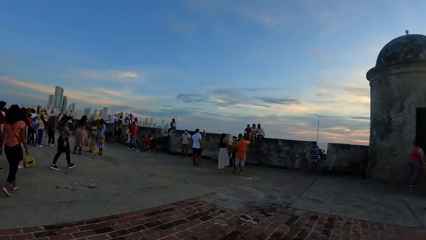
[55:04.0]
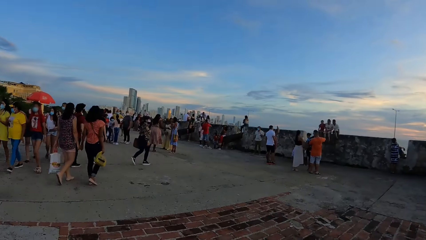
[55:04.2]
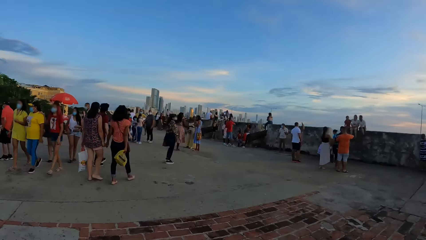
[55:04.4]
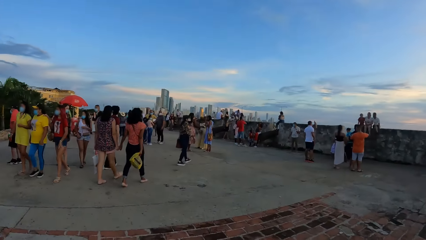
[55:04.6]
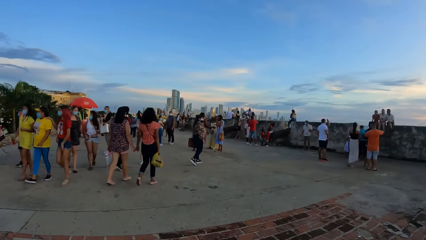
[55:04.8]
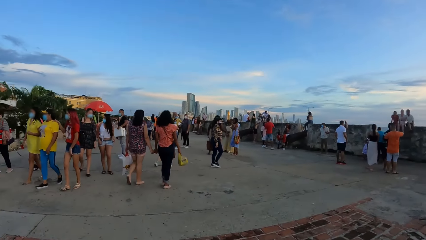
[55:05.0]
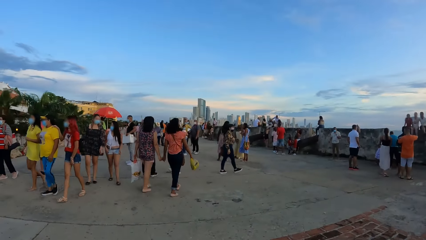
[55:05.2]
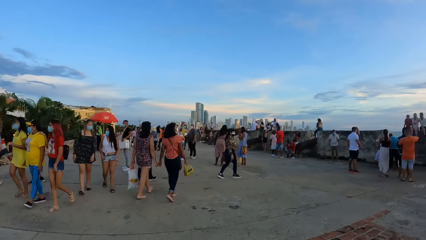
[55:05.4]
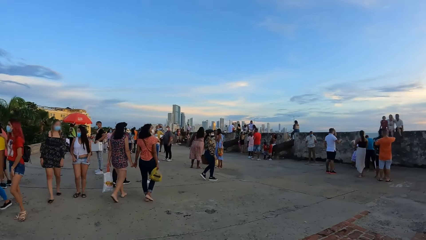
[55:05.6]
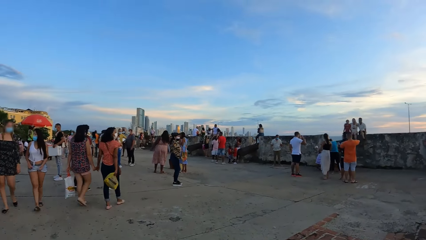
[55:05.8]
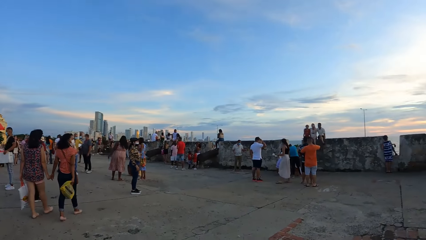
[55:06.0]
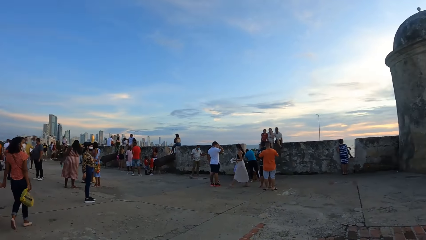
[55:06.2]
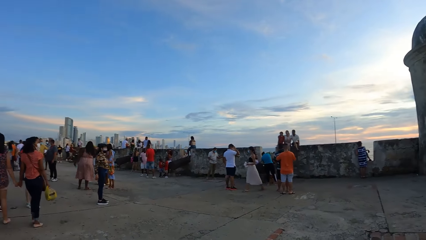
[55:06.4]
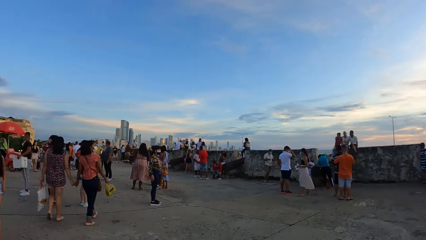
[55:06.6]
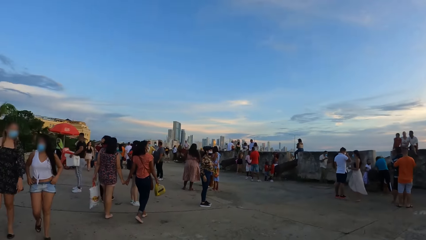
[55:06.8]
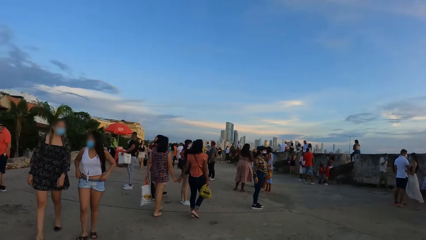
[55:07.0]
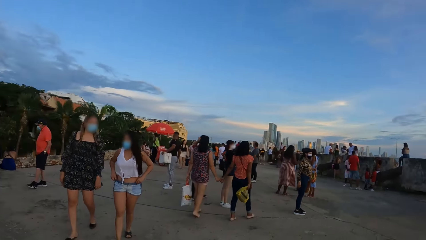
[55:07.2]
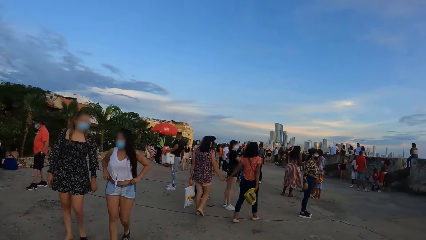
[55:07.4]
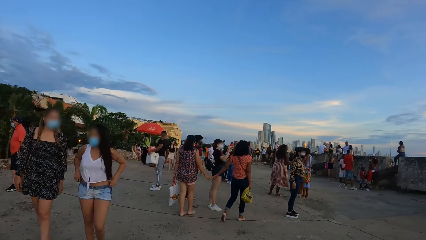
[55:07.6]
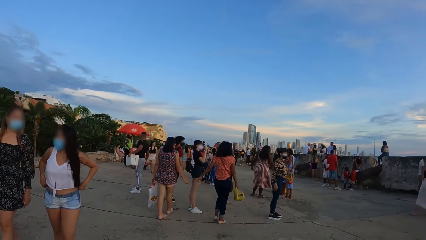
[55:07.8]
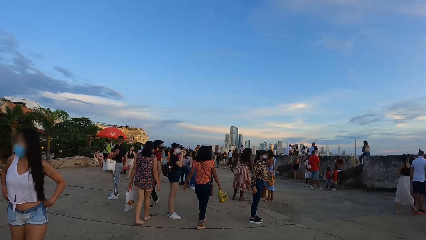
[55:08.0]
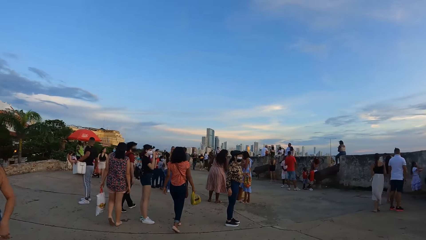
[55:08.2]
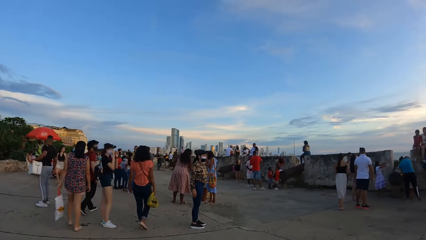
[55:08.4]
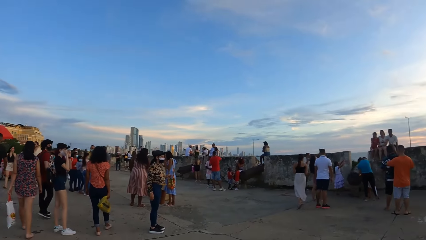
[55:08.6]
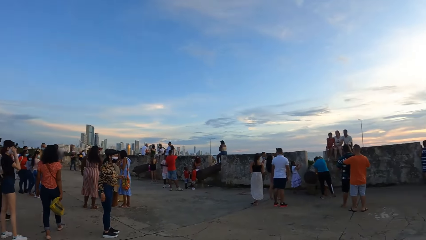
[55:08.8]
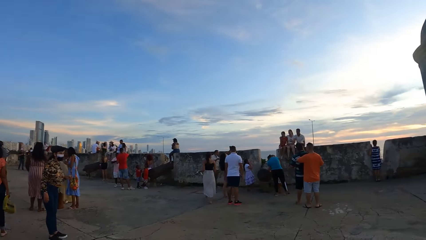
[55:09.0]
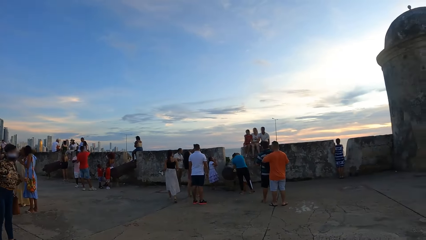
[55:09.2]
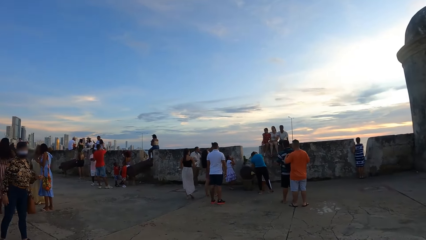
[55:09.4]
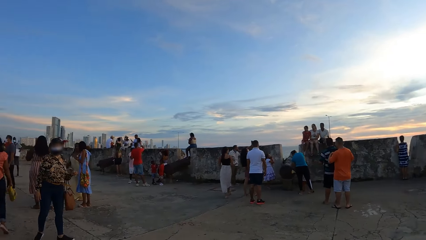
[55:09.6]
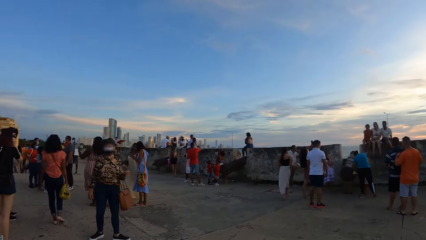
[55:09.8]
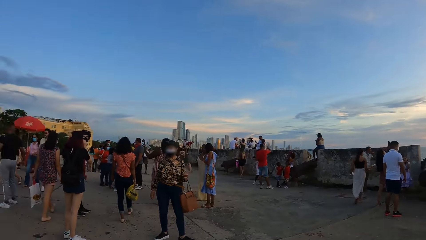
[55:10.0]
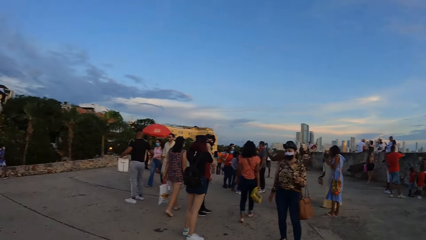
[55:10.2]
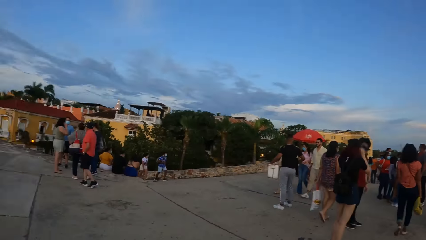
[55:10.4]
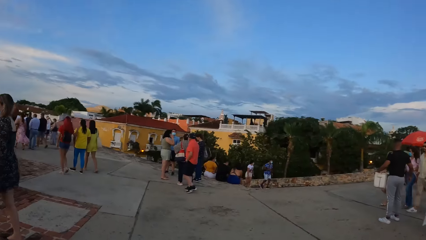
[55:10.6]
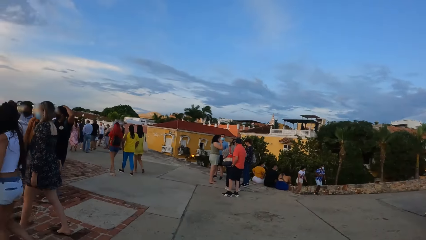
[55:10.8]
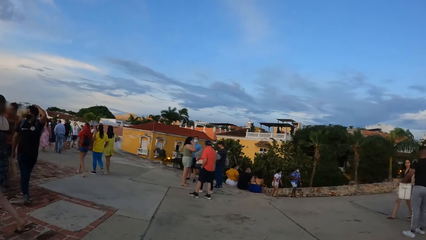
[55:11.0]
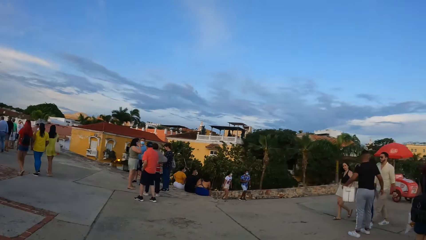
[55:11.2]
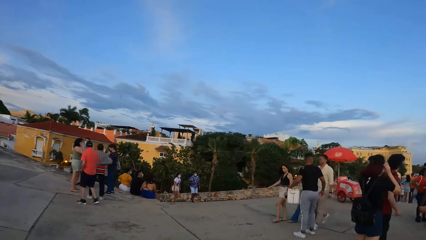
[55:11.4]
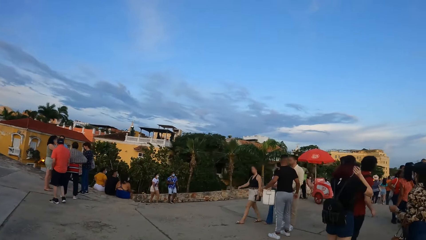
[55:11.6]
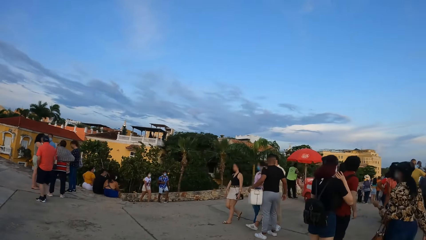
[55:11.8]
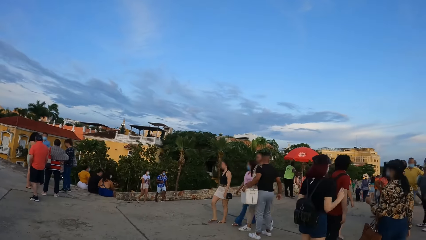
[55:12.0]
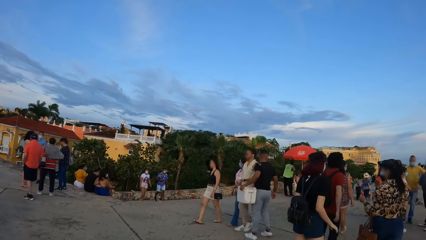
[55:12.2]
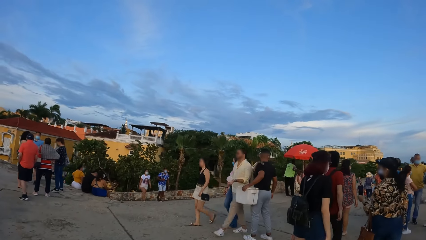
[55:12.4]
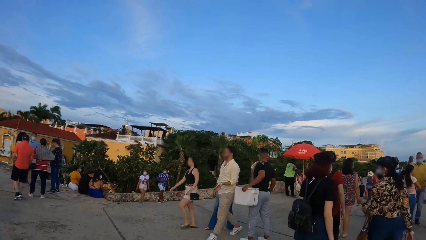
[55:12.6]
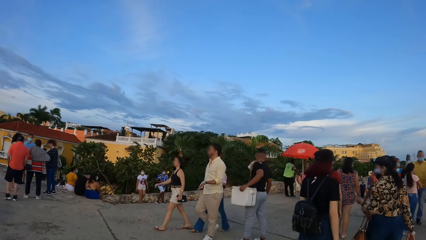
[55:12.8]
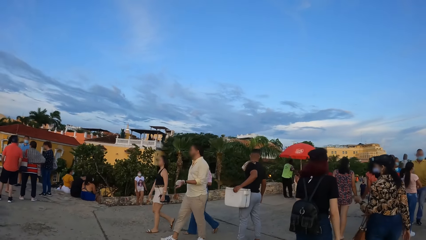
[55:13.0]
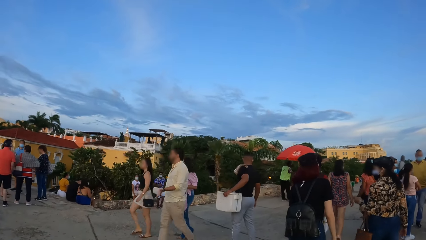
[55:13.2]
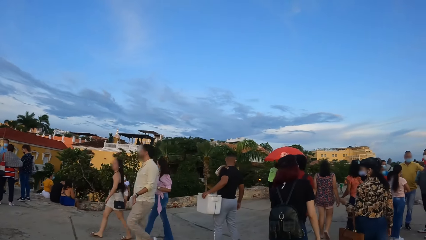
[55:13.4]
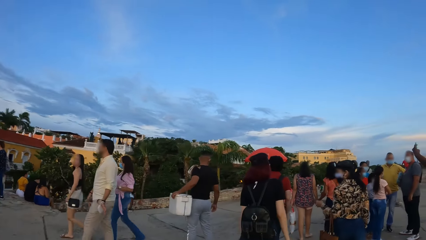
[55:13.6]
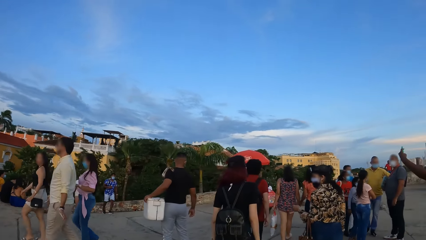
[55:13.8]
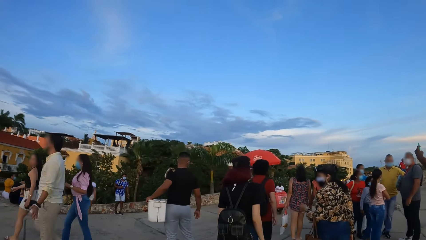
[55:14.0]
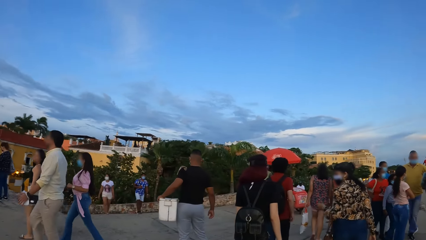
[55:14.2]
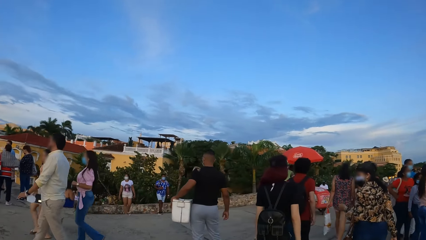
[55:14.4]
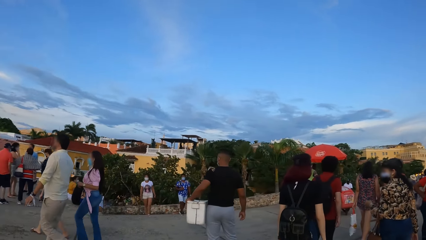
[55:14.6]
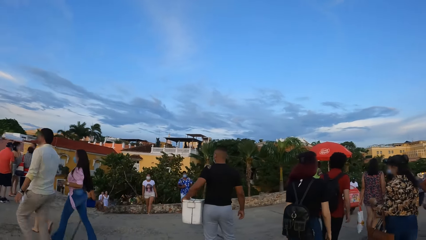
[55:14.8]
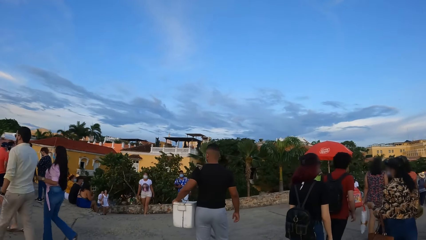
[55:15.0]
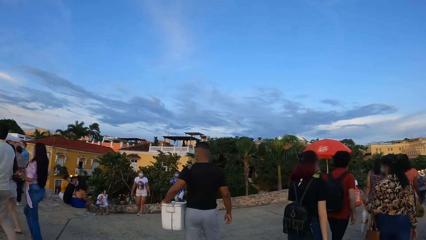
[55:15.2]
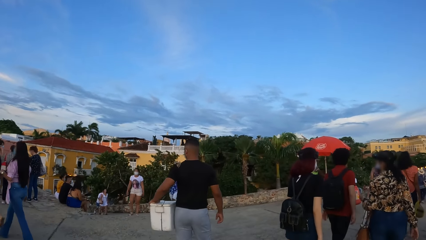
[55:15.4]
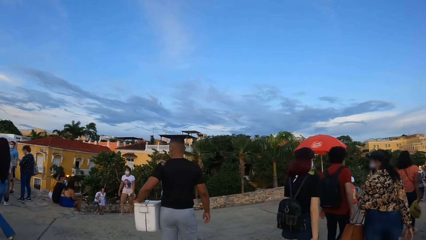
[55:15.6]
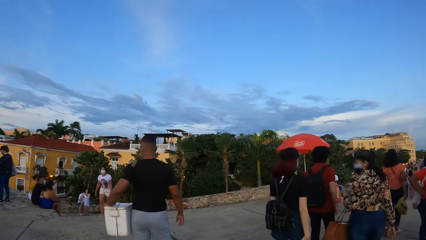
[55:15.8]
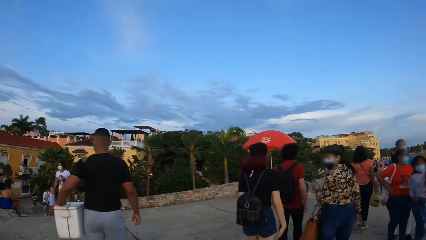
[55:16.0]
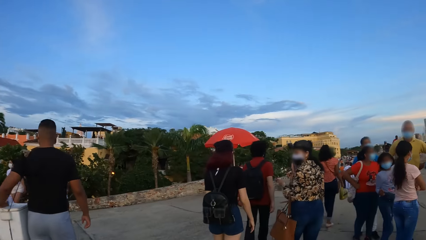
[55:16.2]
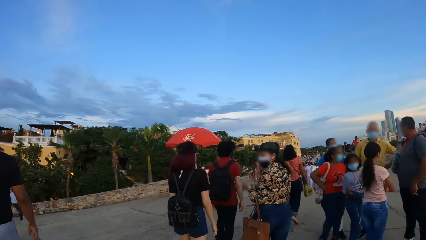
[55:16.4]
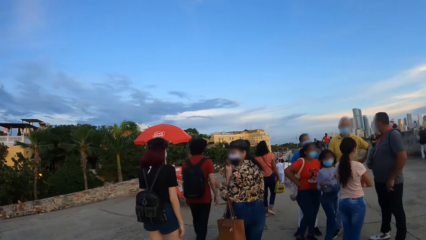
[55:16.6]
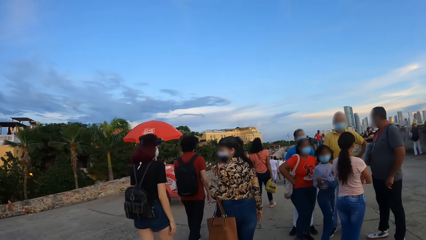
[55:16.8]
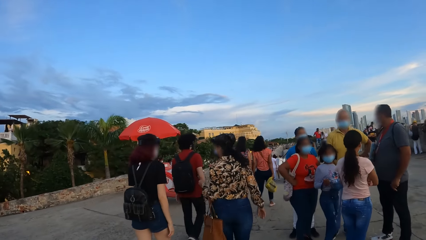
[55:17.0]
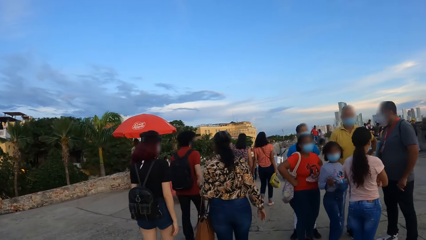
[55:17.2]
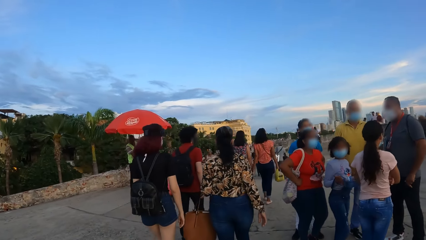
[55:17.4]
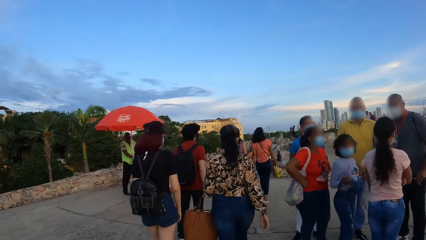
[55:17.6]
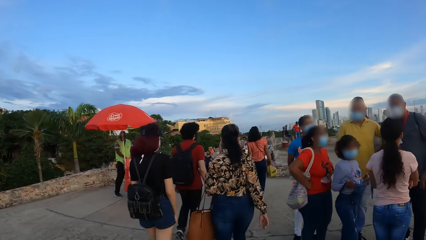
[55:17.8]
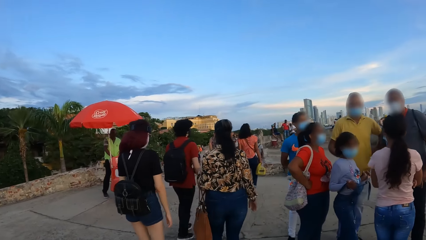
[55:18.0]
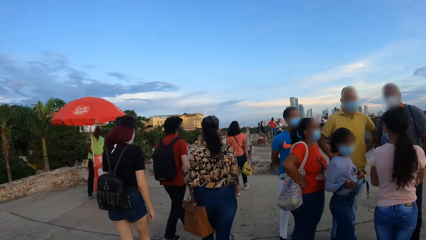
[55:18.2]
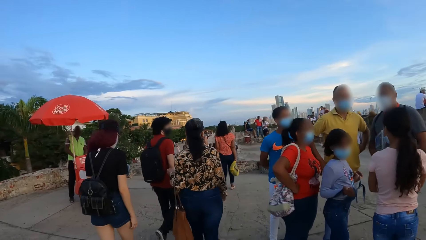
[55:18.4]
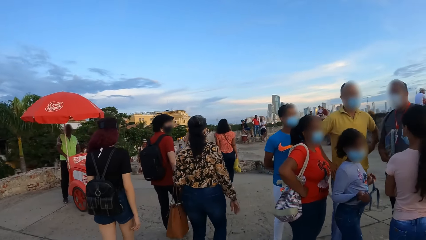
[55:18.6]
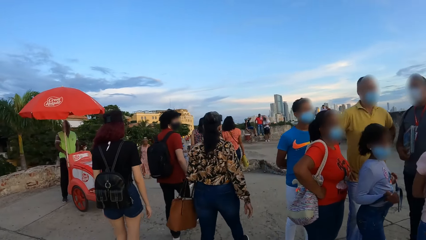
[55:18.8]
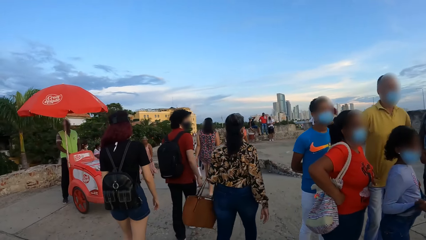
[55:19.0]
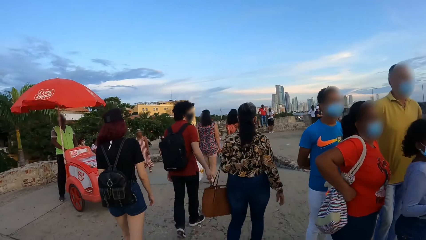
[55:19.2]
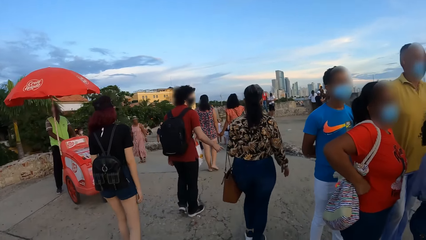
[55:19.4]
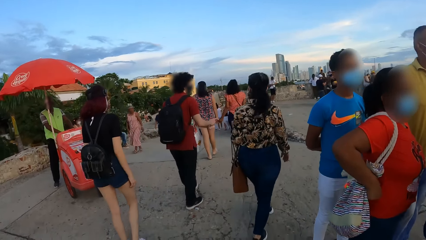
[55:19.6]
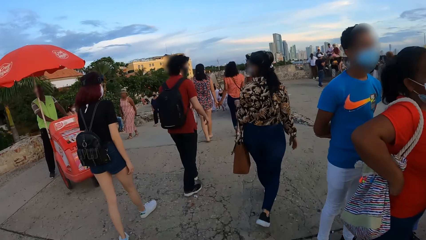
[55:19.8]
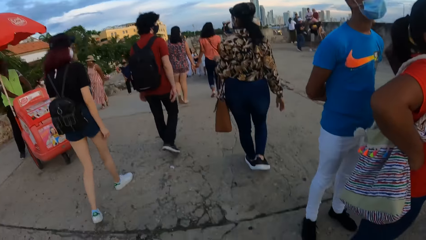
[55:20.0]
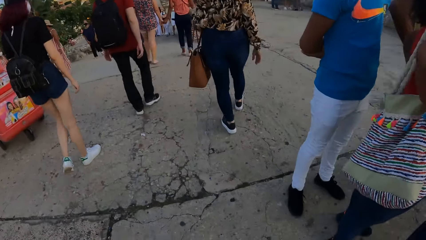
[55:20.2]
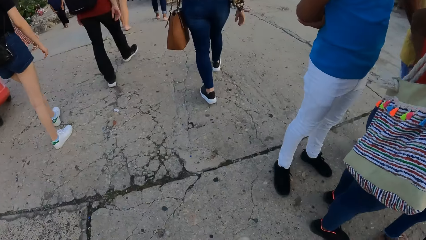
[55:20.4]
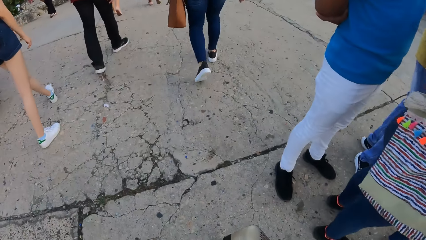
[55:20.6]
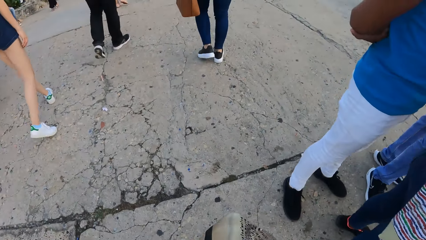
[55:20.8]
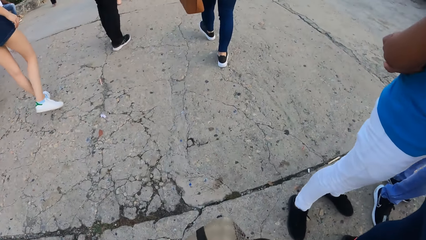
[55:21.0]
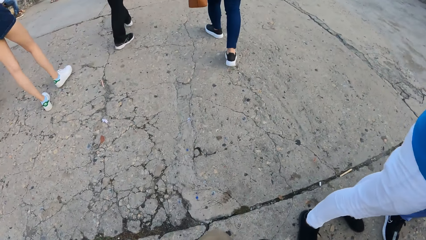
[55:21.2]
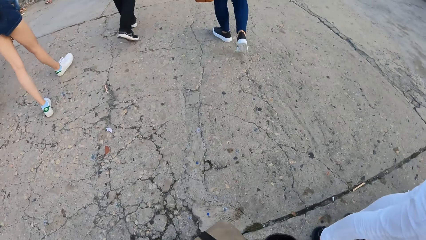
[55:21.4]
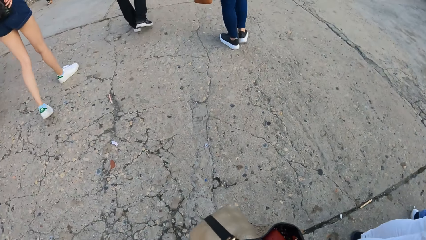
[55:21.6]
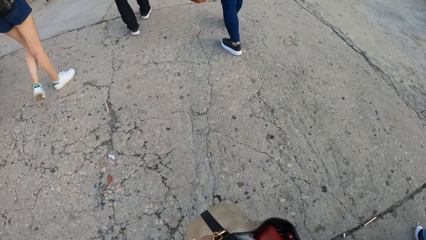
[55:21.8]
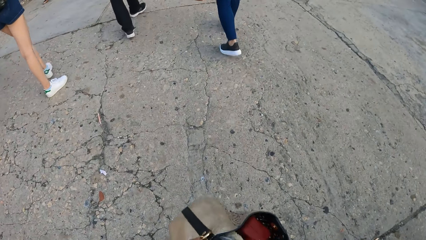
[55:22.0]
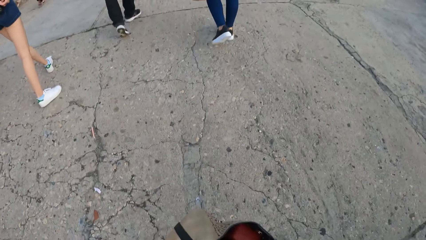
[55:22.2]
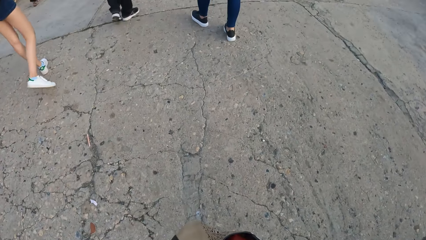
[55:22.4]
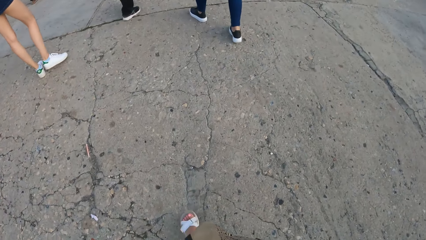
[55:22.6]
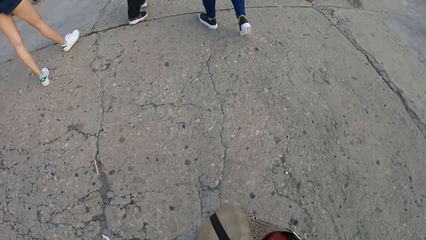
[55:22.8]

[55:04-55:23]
The camera wearer walks at the view point. They hold the handbag.
